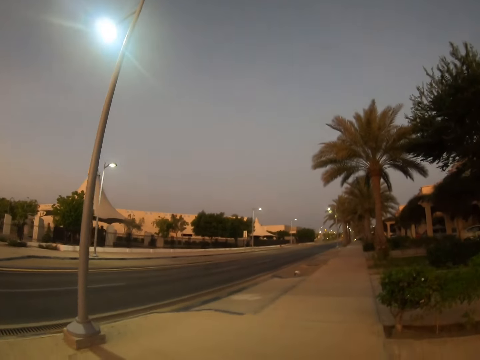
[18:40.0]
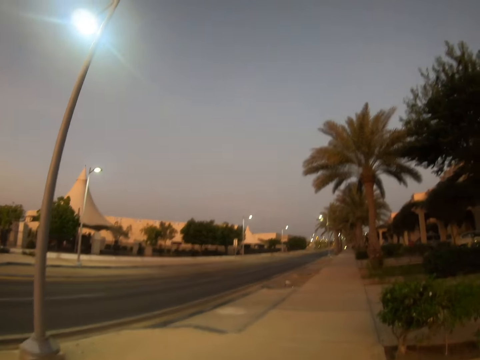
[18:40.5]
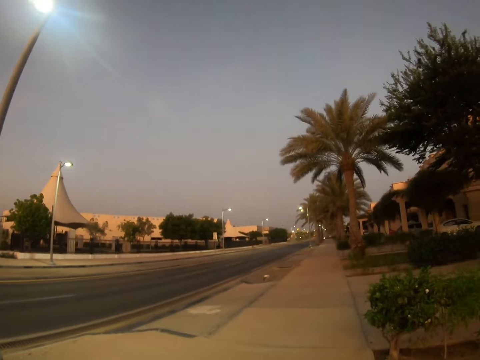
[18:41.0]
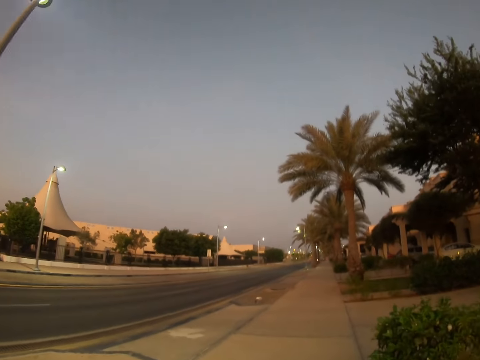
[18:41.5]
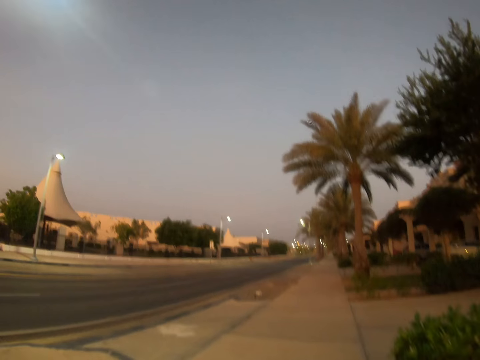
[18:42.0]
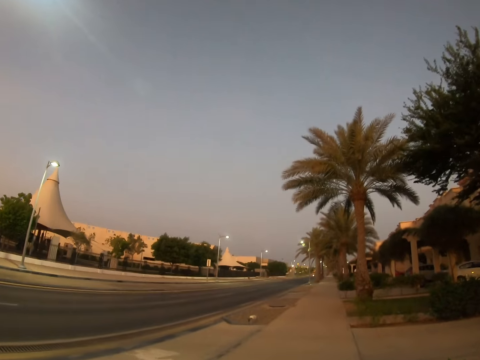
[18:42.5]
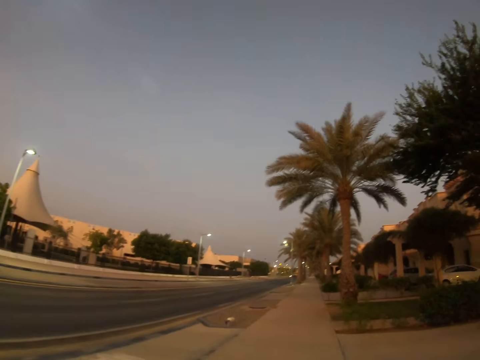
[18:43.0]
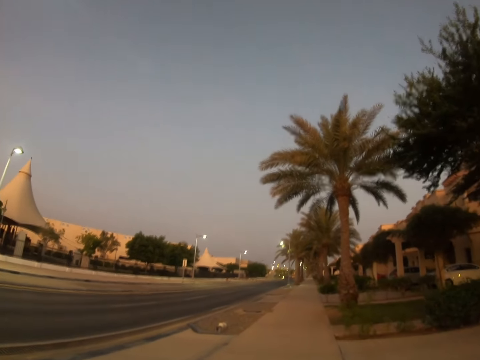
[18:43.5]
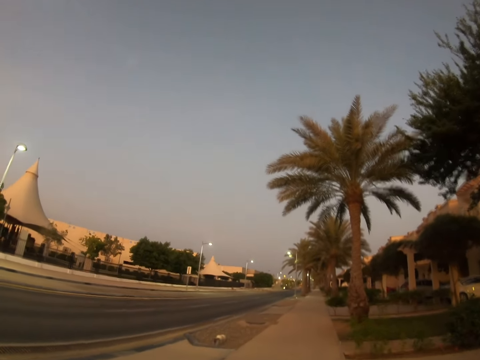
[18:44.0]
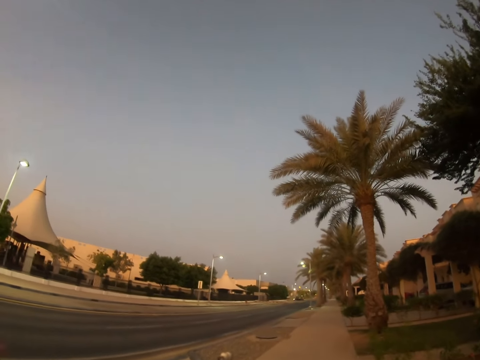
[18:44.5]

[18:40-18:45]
The camera wearer looks around a sidewalk.

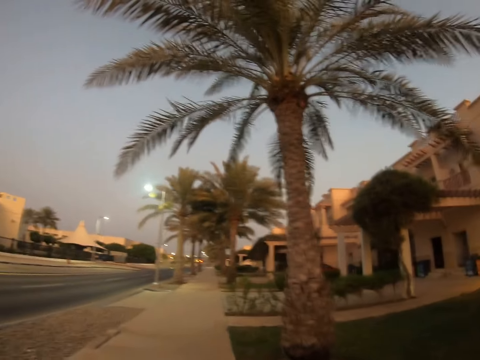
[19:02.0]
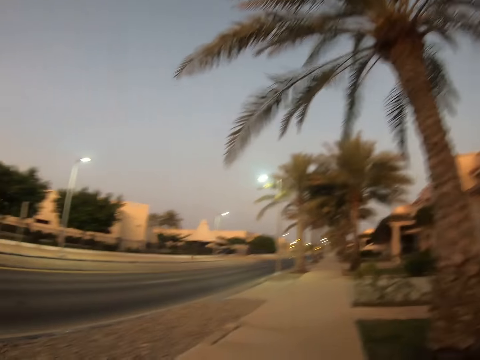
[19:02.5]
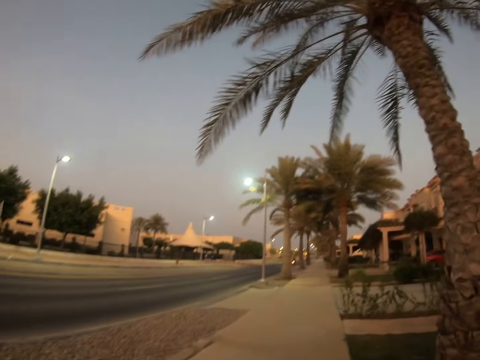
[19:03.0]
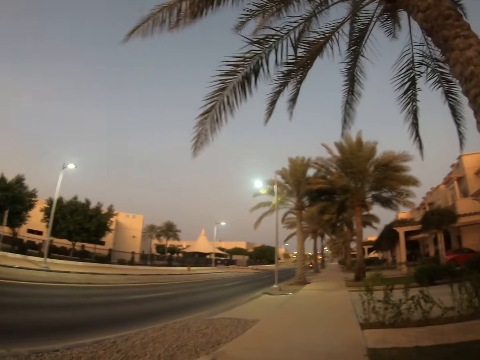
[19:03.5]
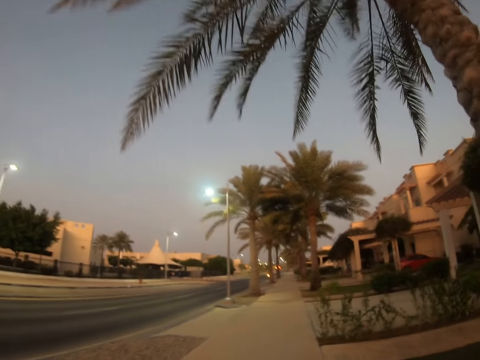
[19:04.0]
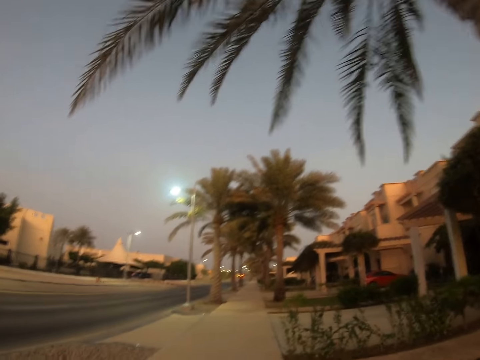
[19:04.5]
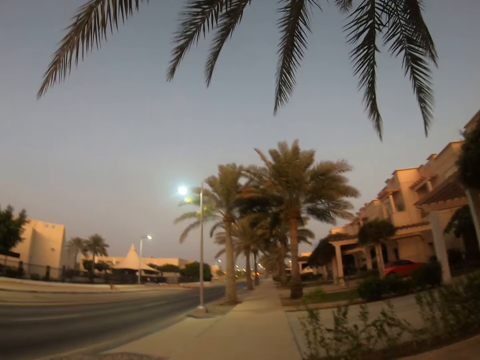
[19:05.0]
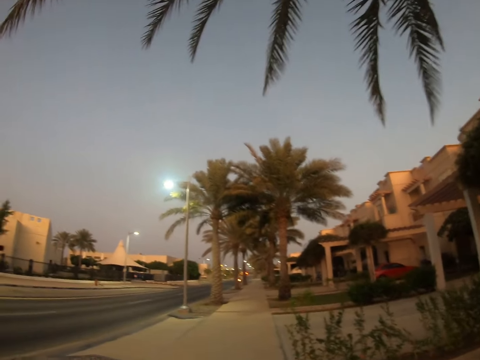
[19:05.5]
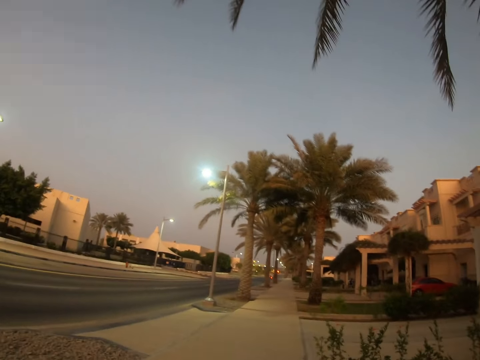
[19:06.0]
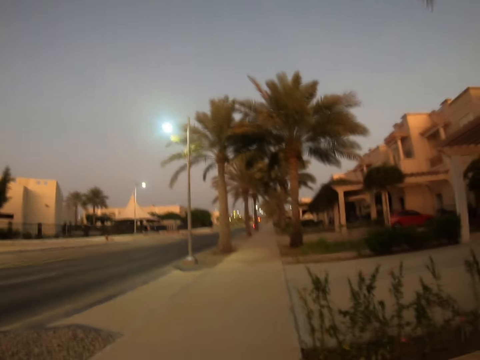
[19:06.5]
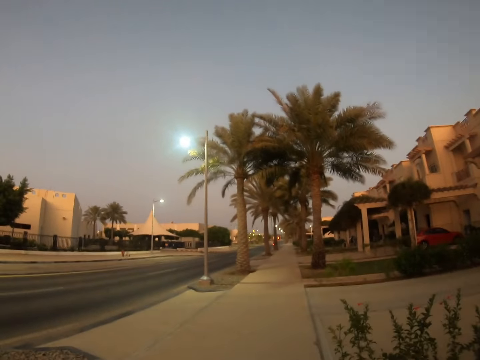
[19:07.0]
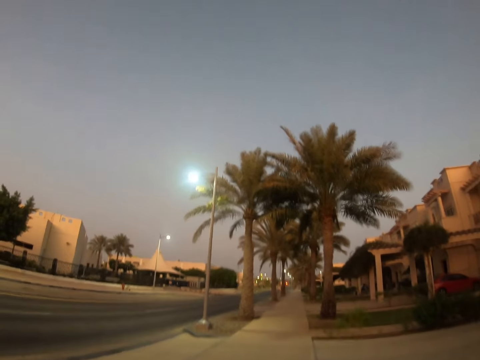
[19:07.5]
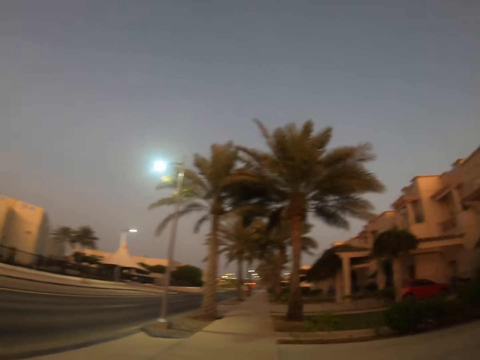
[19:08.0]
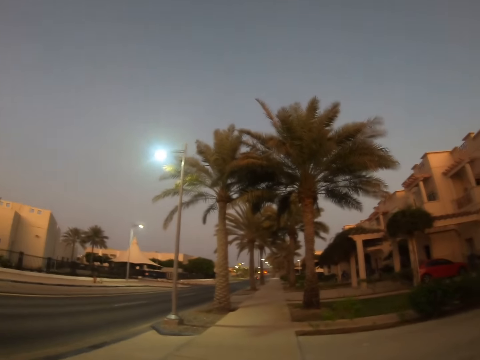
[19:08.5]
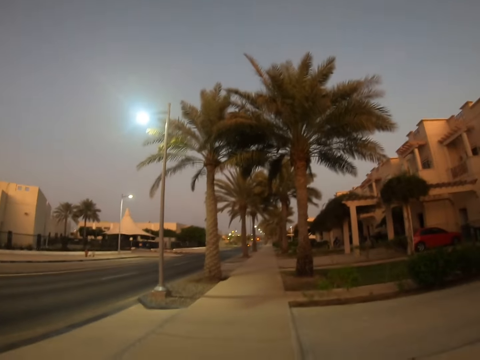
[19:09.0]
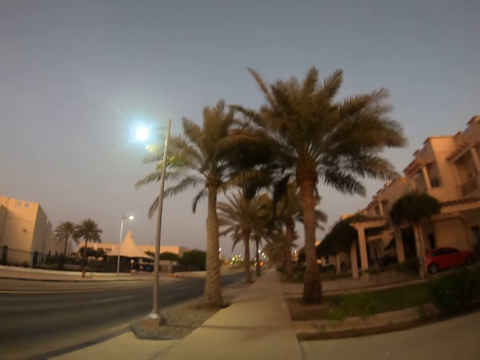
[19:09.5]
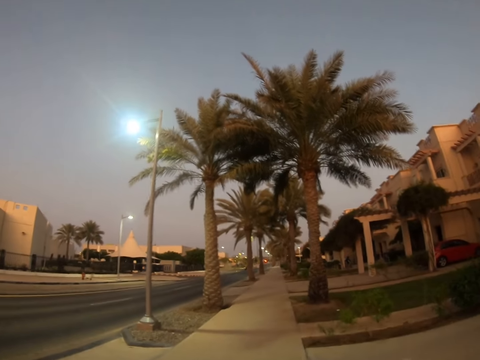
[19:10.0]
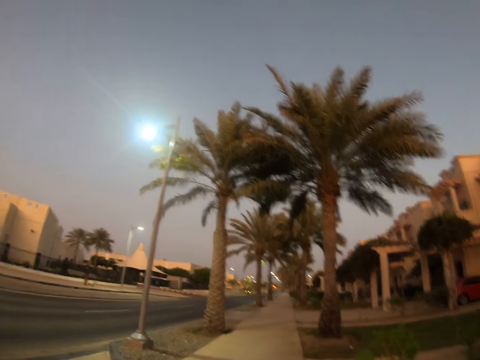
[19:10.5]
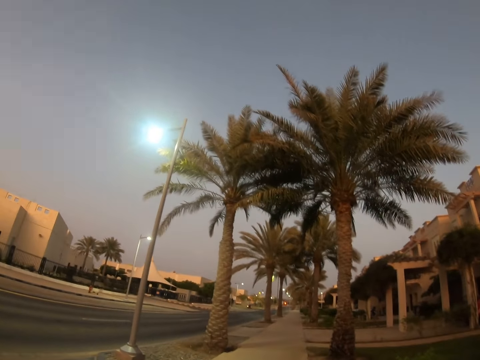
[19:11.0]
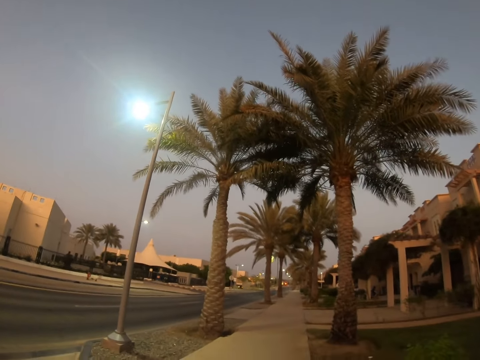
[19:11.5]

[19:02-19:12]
The camera wearer walks along a walkway.

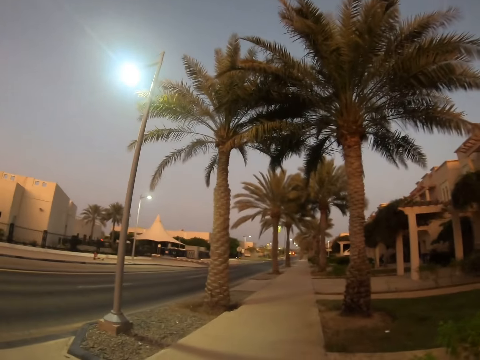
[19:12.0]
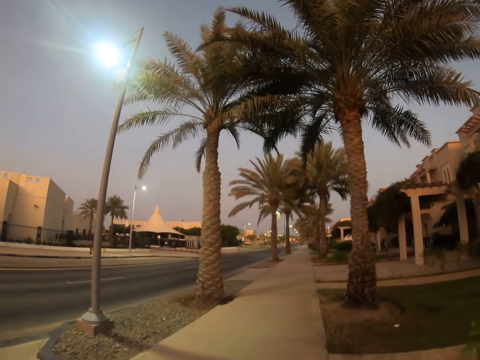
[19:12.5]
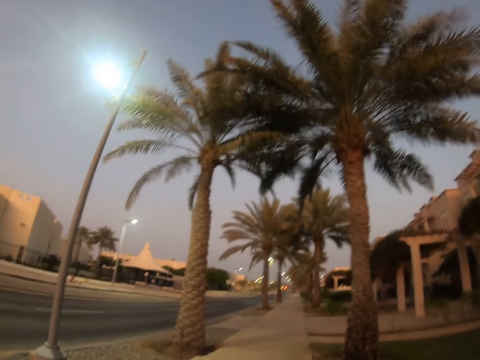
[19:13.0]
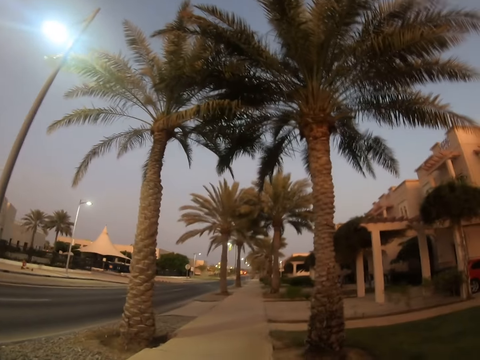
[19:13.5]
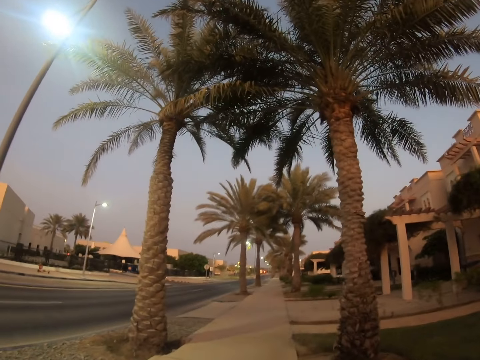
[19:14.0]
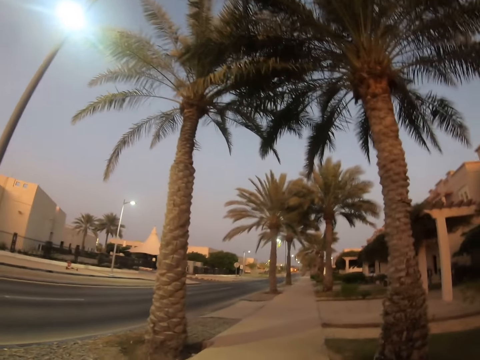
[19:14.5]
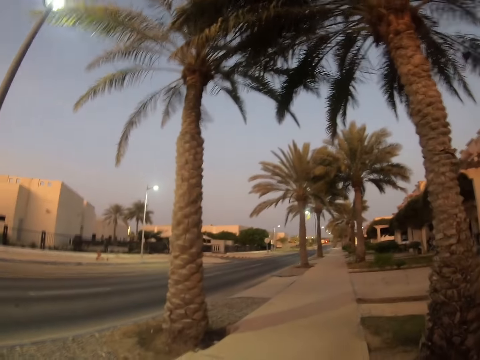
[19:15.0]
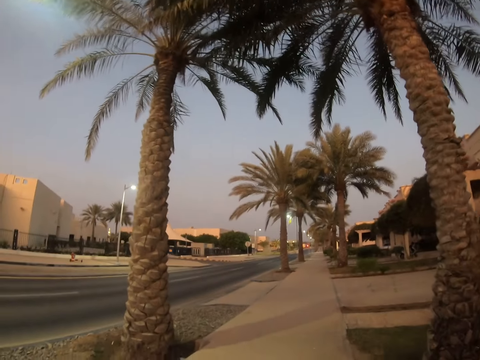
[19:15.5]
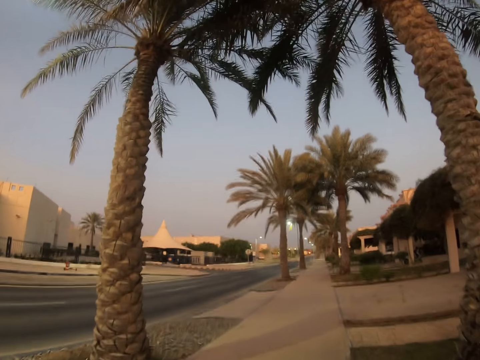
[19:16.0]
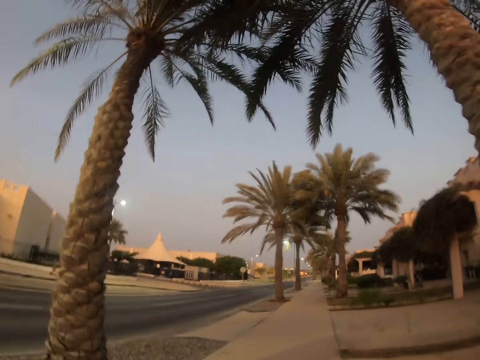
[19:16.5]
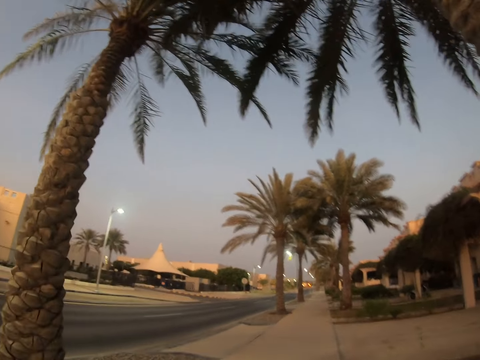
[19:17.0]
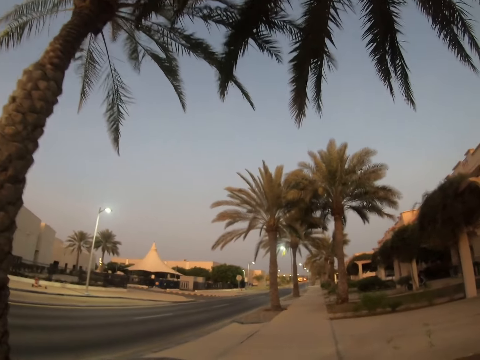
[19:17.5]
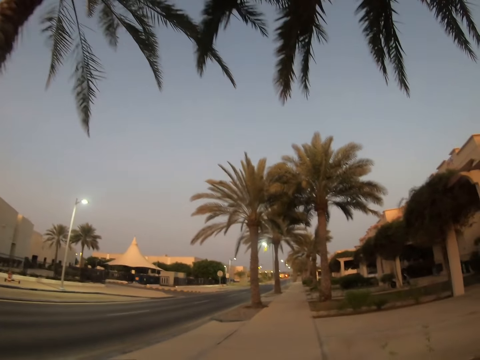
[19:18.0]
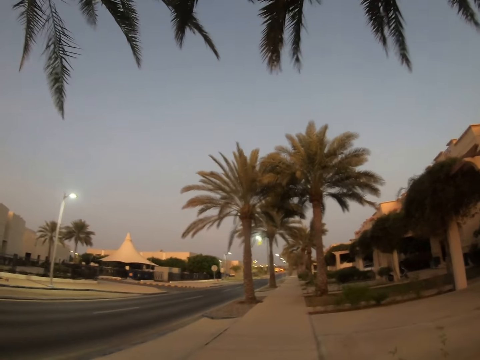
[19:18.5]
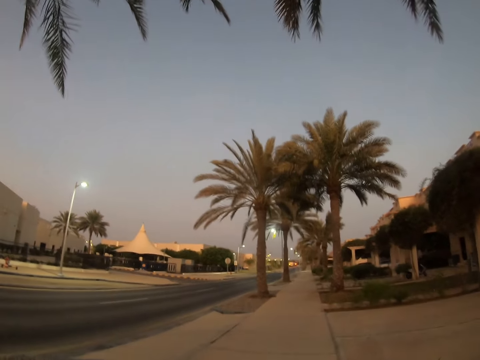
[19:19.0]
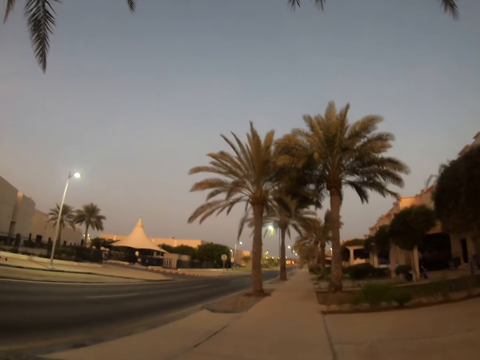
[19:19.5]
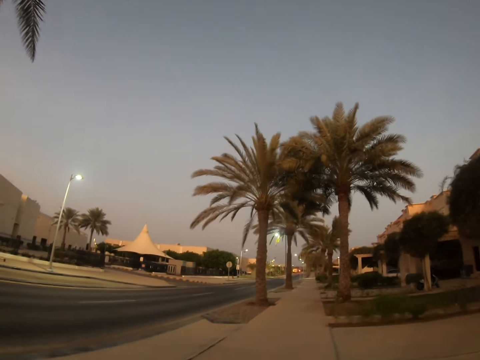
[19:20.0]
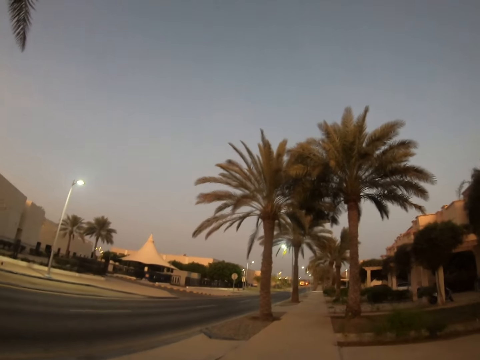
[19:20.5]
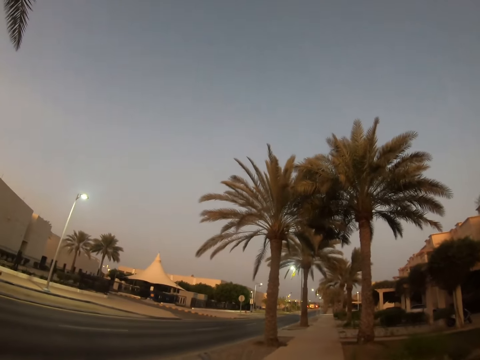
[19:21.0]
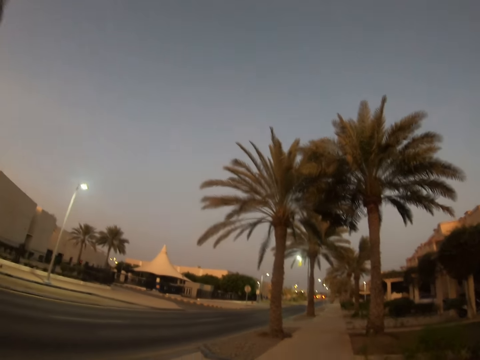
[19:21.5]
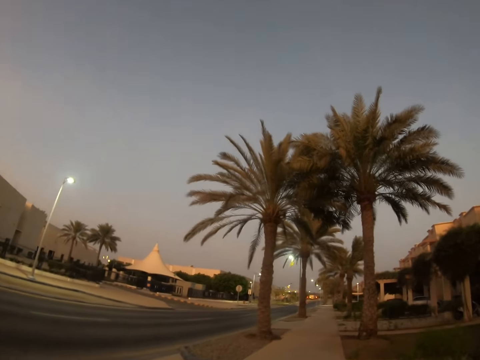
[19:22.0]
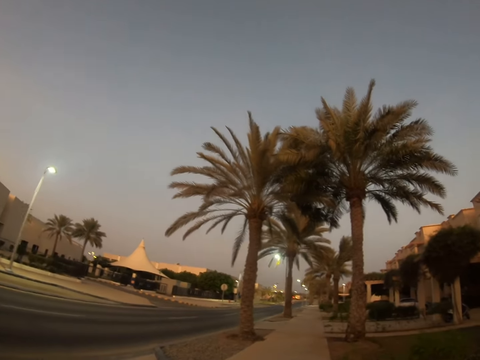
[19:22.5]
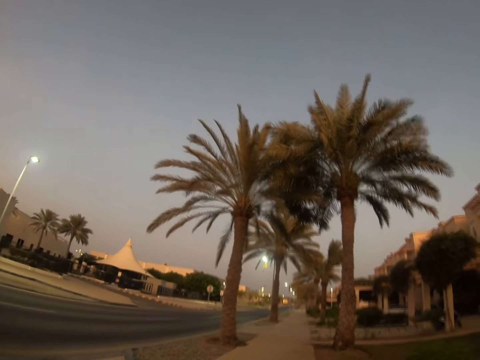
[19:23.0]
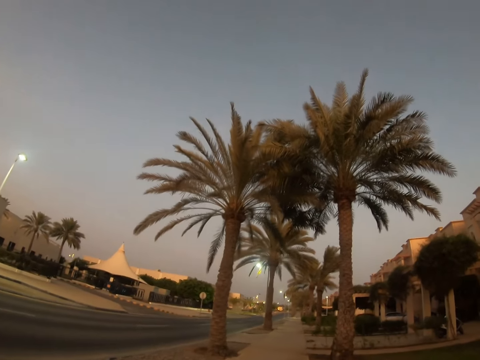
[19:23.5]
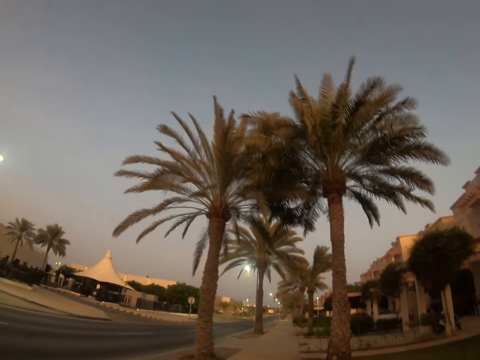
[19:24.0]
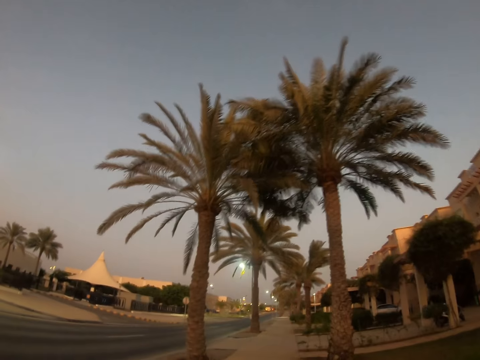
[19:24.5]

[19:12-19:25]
The camera wearer looks around a sidewalk. They walk around the sidewalk.
